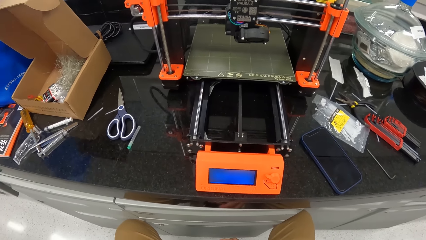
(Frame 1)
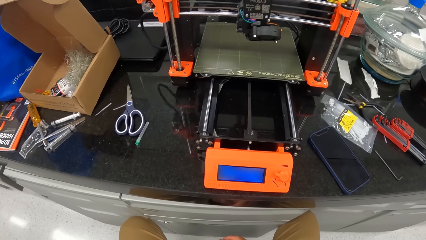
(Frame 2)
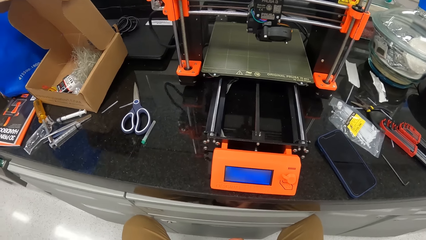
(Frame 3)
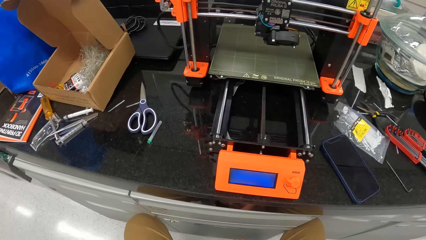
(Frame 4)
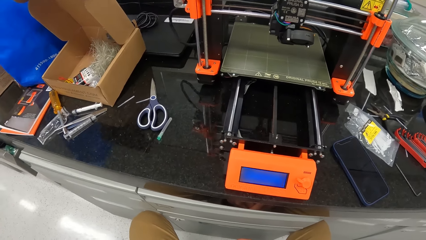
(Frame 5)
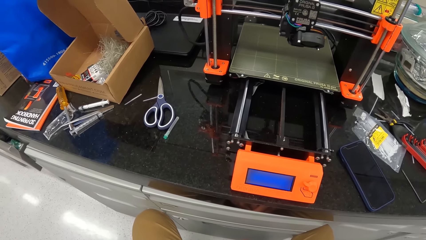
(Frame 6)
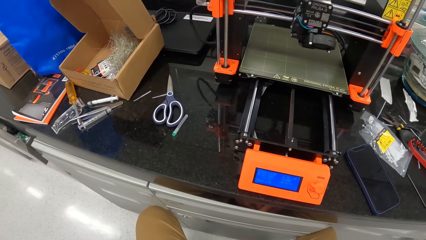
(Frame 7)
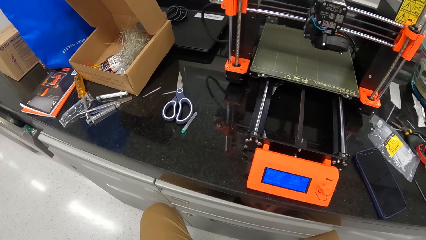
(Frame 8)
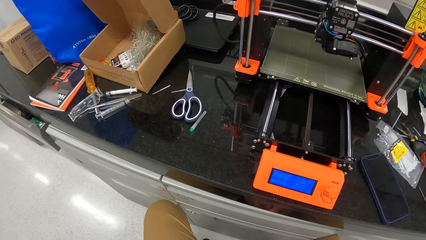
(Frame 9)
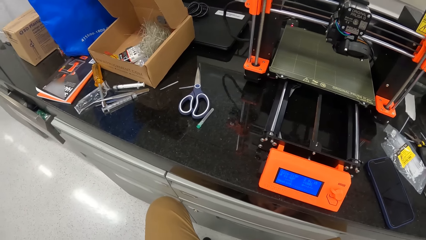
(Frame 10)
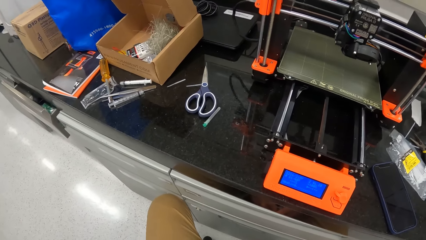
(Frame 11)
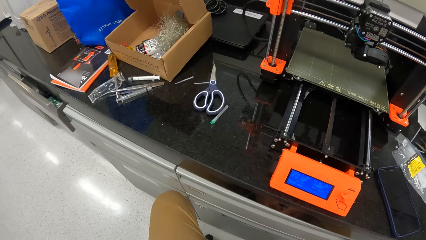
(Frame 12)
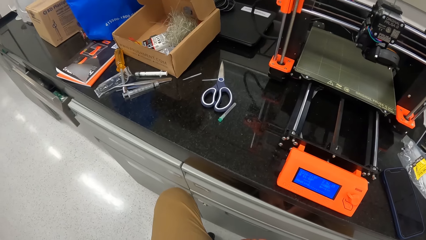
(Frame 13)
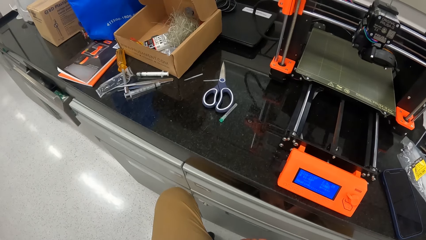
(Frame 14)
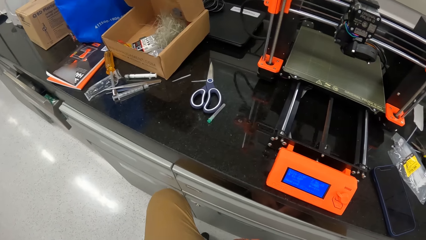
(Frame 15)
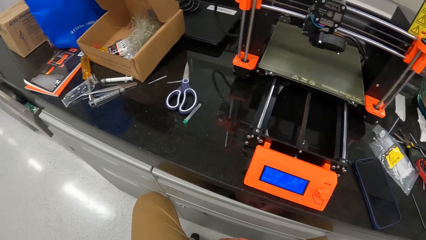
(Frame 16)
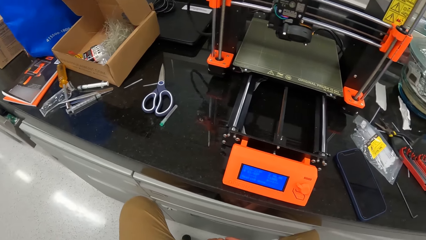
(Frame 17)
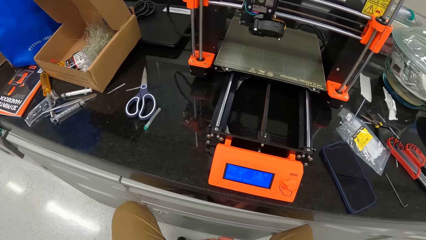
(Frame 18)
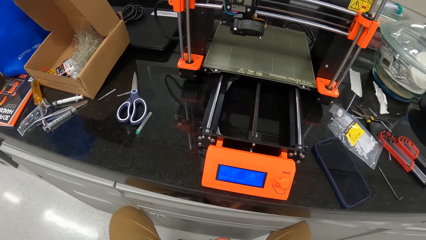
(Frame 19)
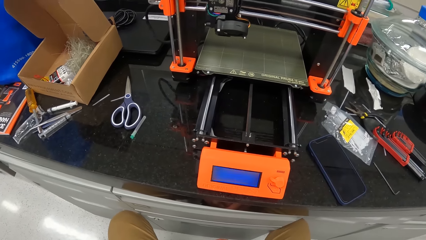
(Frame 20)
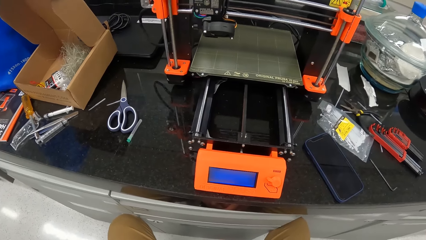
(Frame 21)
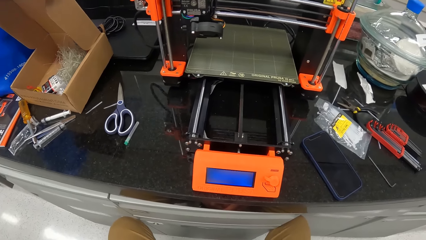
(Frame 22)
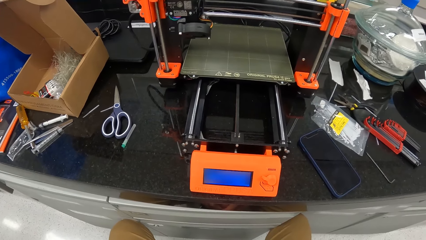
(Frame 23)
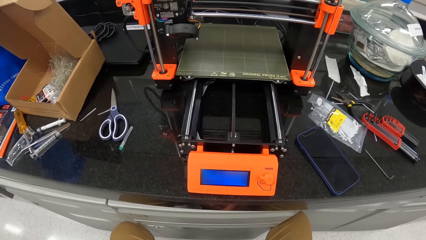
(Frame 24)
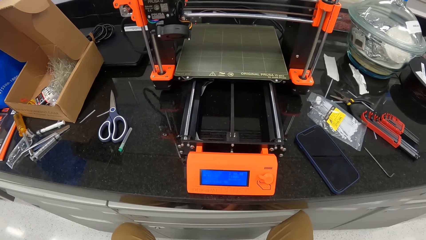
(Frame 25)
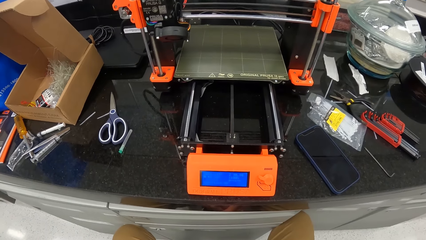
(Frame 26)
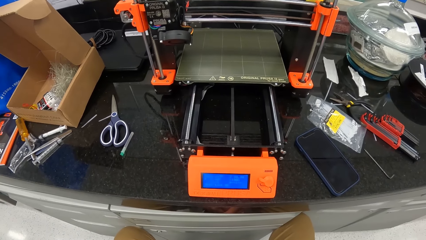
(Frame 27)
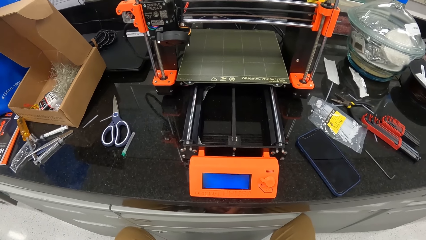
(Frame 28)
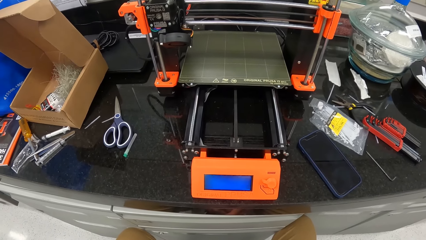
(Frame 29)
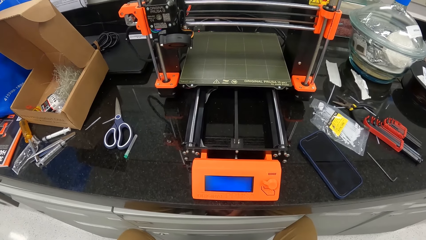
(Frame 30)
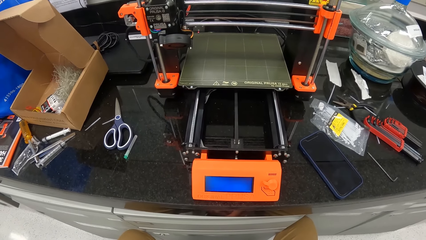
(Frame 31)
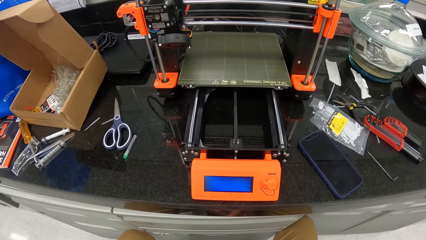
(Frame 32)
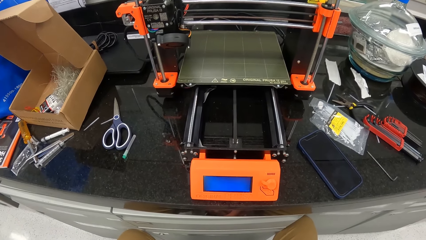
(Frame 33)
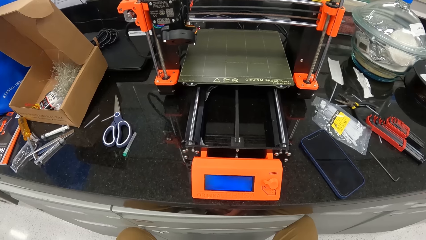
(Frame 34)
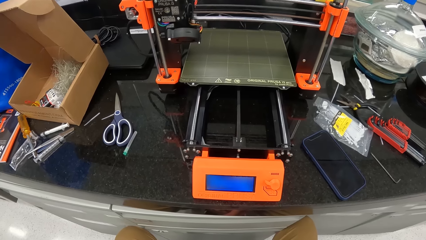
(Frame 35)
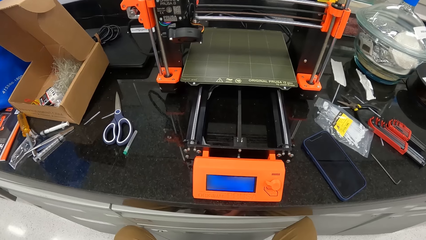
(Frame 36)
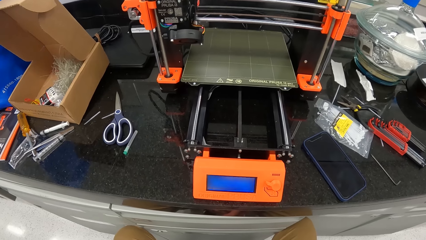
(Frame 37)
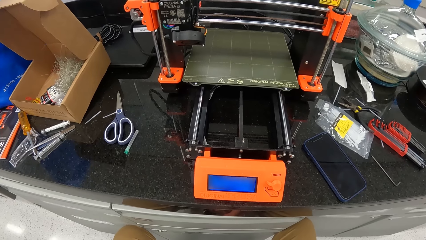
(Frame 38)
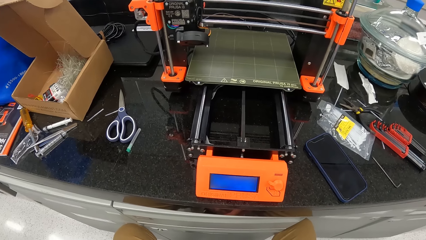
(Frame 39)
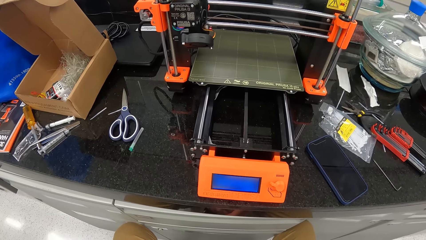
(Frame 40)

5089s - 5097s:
The camera wearer looks around the house.

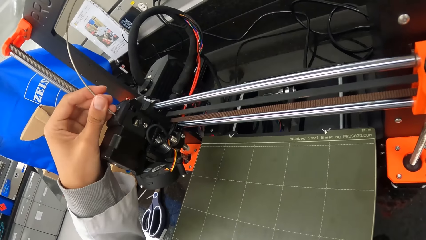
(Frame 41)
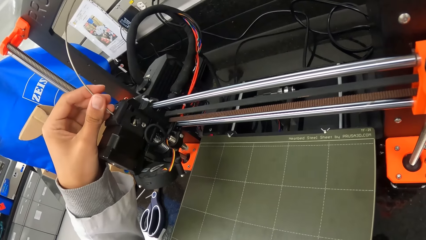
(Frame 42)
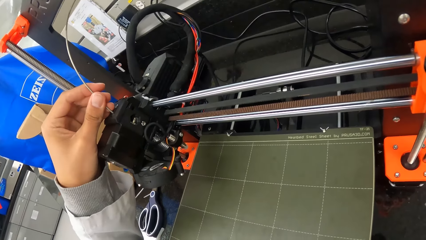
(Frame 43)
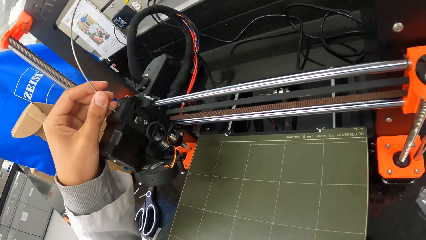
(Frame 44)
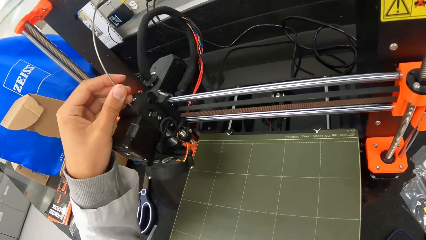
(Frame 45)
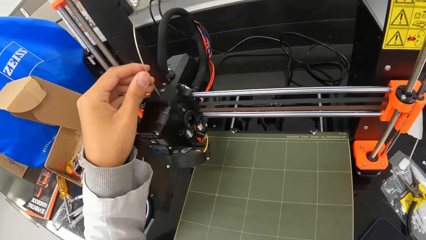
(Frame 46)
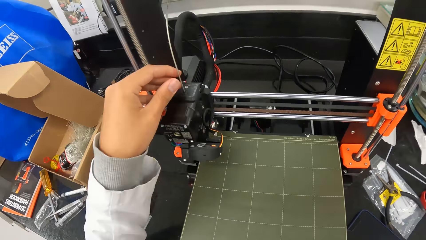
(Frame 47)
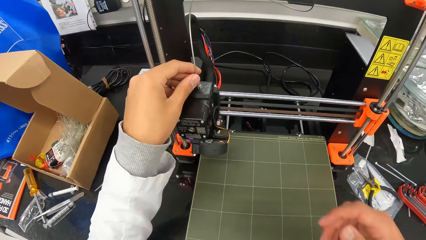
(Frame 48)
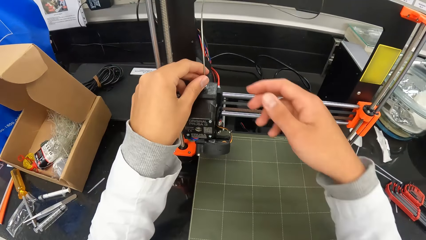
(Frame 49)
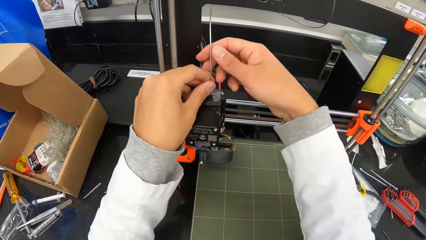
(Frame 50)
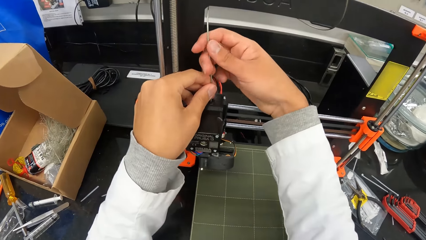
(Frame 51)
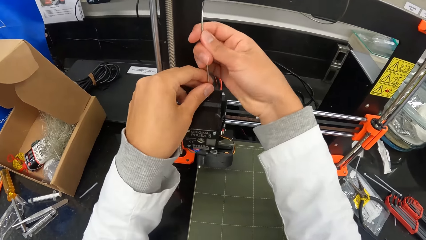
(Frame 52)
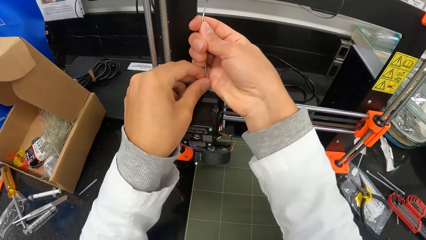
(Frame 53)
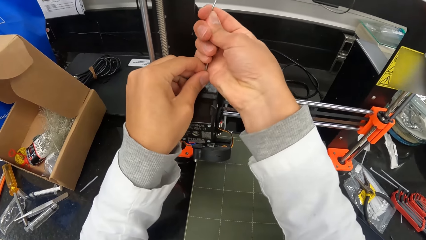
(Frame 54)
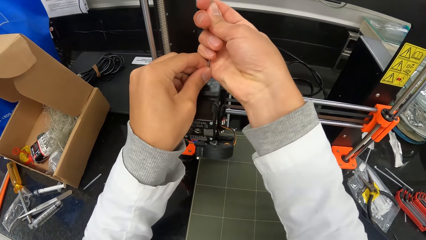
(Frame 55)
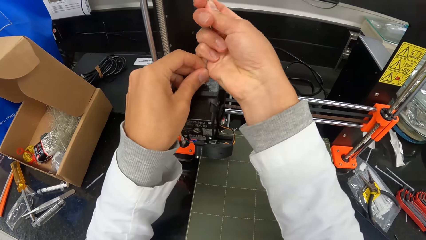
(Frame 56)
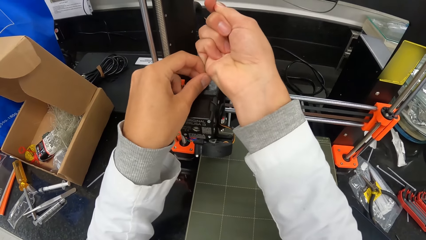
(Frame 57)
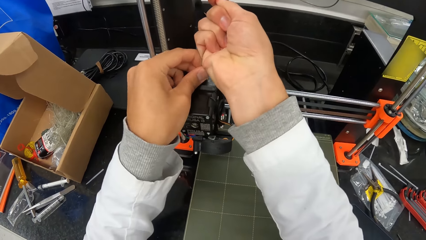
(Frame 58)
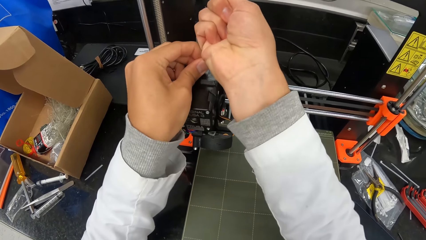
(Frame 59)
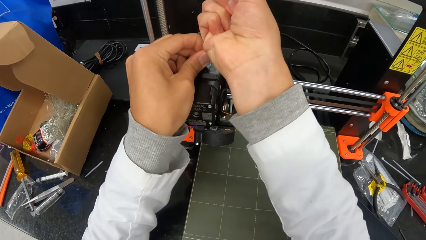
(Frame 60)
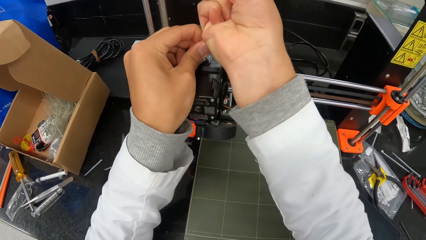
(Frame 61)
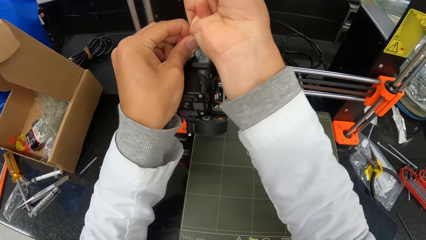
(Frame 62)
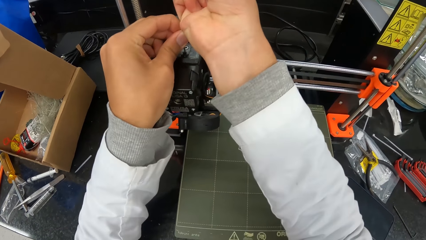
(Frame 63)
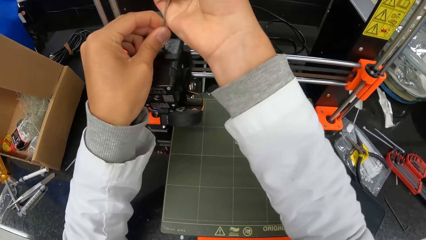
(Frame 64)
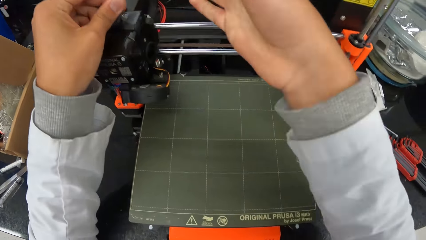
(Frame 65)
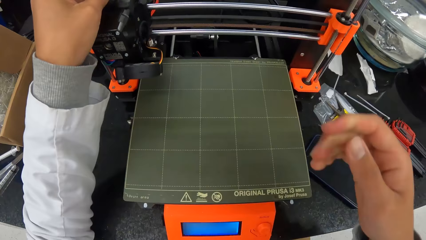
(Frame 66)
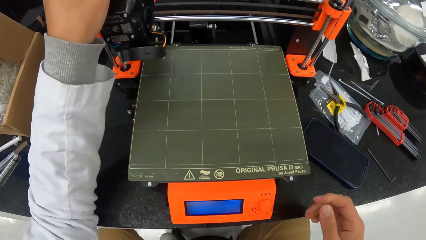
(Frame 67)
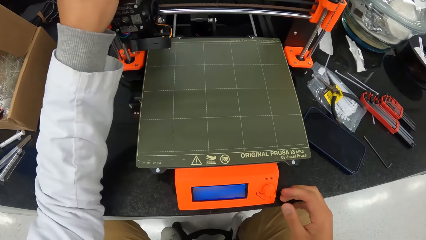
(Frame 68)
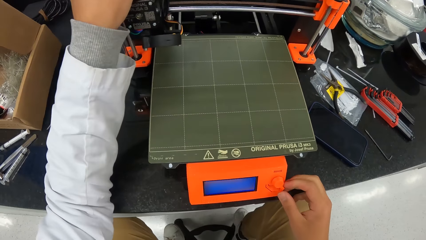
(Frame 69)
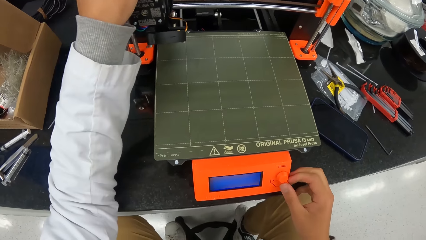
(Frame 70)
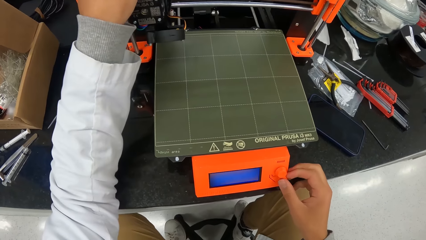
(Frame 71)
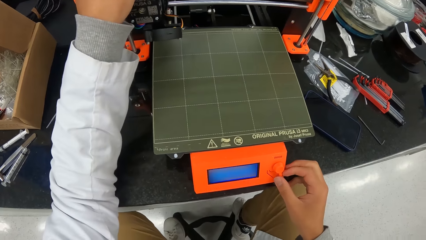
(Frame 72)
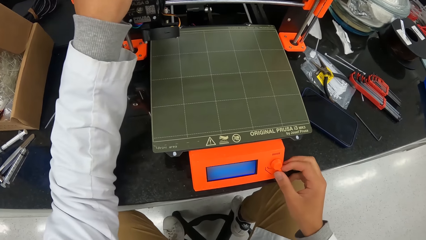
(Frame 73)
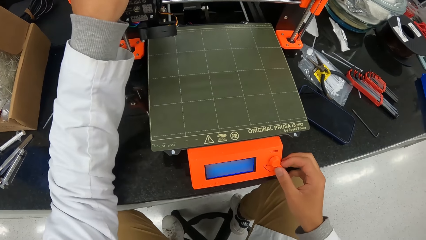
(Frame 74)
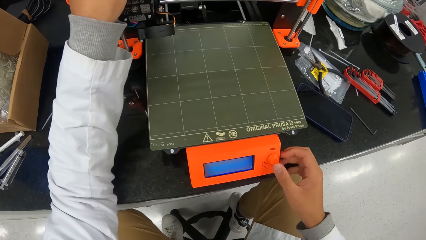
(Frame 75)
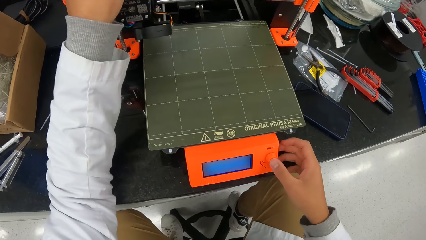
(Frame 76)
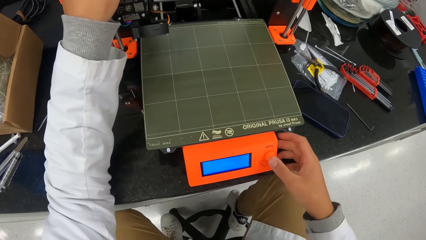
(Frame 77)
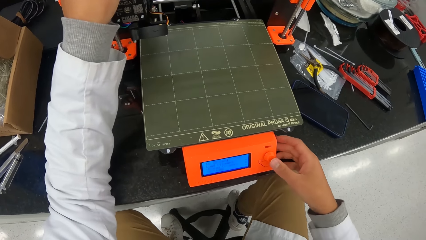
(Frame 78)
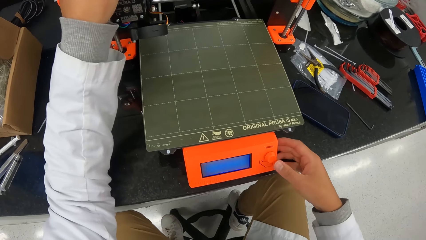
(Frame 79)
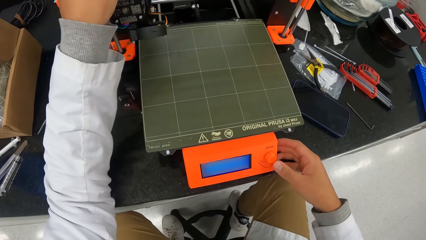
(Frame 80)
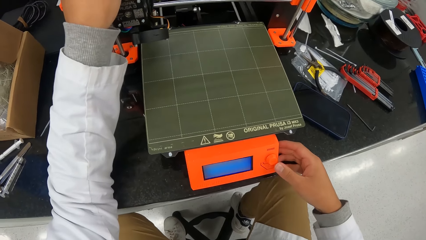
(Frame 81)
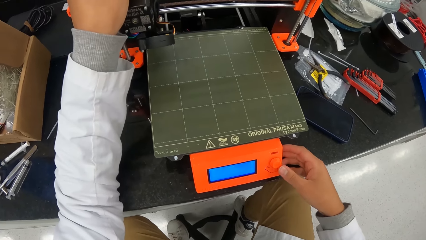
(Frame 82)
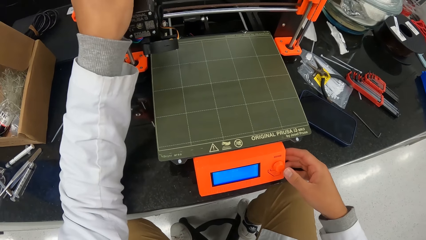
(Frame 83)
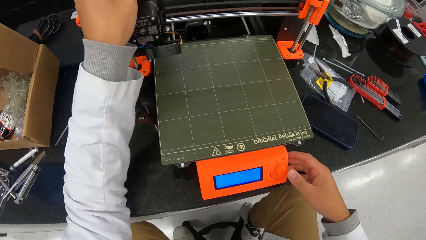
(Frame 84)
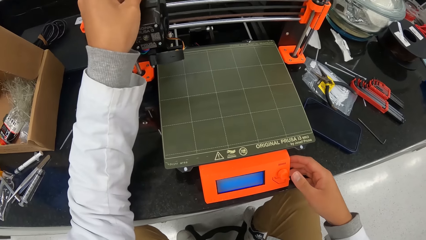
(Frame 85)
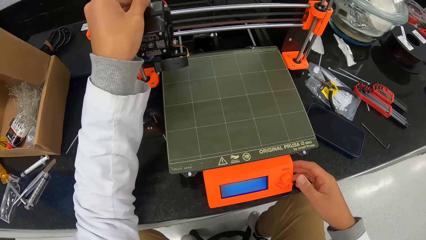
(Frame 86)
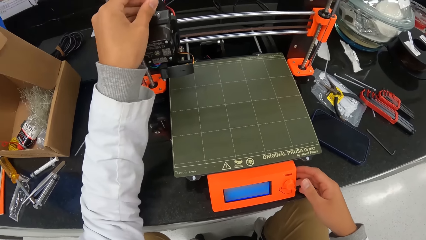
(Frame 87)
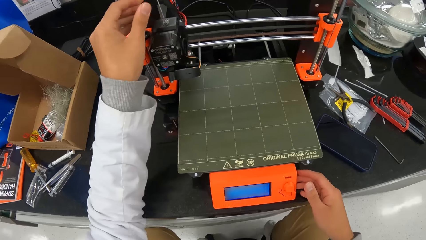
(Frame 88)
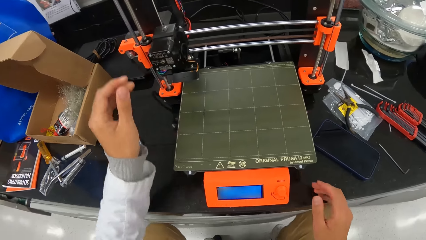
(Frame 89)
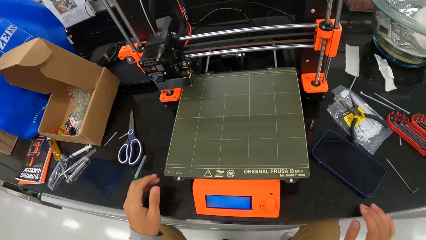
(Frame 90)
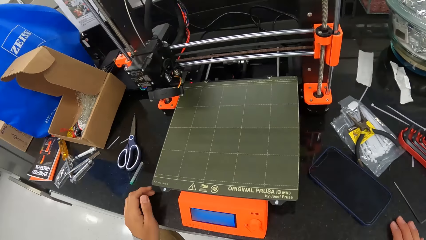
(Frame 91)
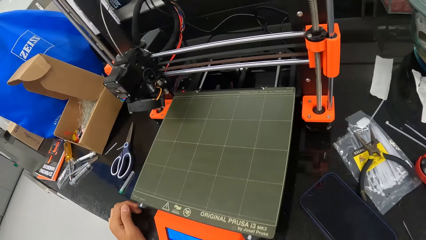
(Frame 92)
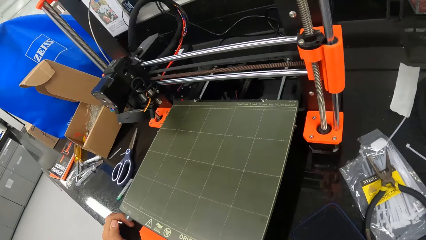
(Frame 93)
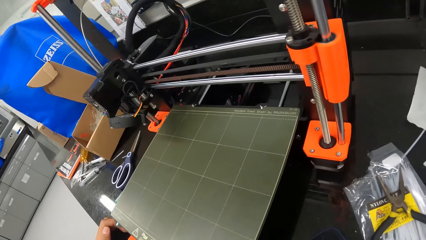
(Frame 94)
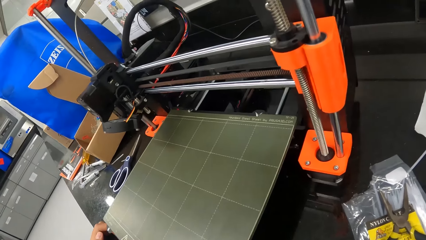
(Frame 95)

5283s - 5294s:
The camera wearer holds the cable on the 3D printer on the countertop with both hands. He pulls the cable on the 3D printer on the countertop with both hands. He removes his right hand from the cable on the 3D printer on the countertop. He rotates the knob on the 3D printer on the countertop with his right hand. He presses the button on the machine. He removes his left hand from the cable on the Prusa on the countertop.
